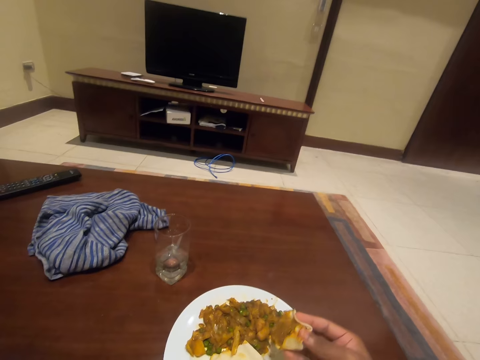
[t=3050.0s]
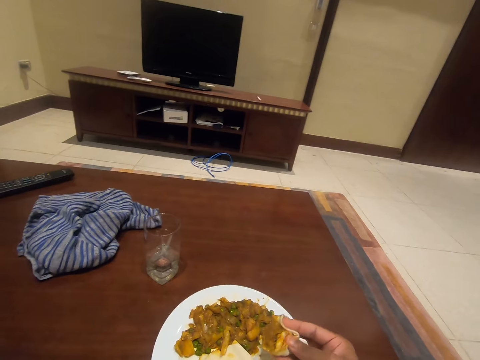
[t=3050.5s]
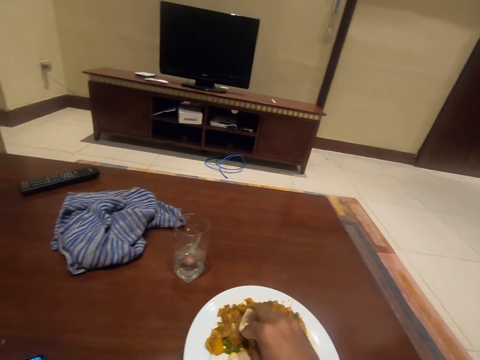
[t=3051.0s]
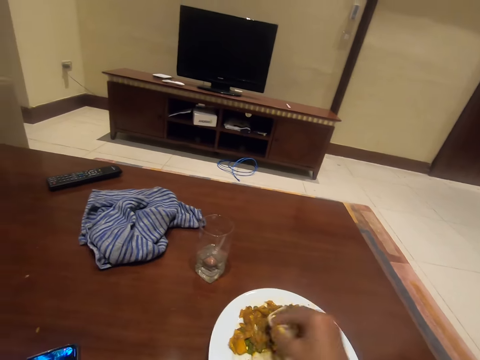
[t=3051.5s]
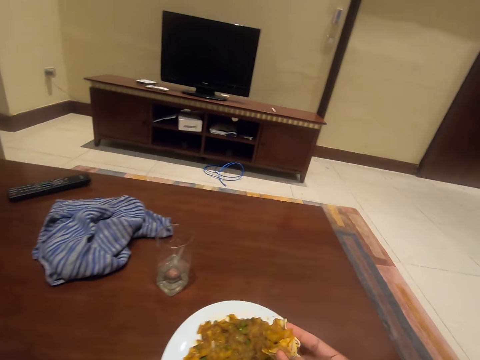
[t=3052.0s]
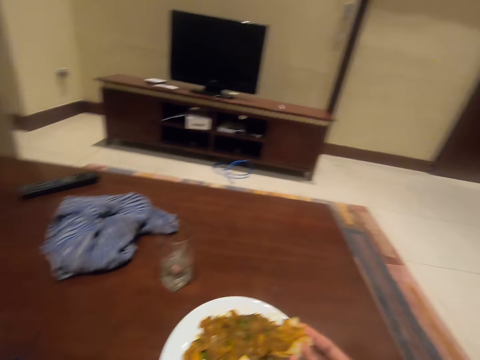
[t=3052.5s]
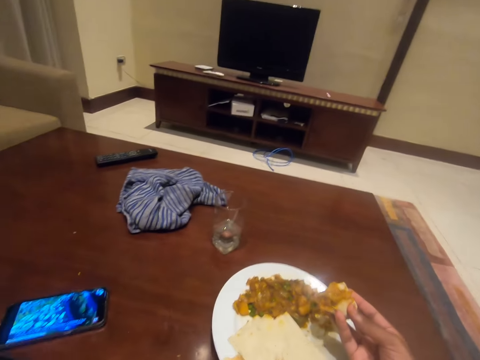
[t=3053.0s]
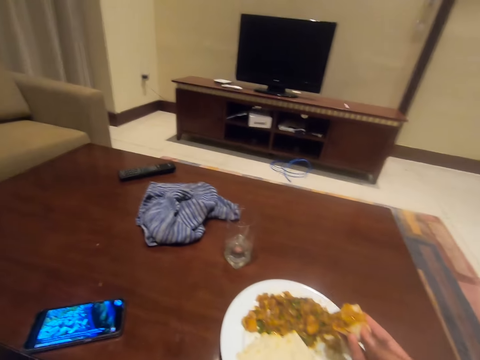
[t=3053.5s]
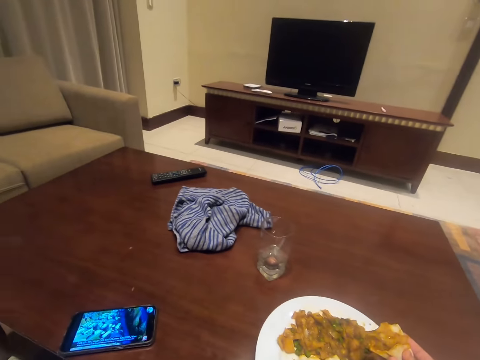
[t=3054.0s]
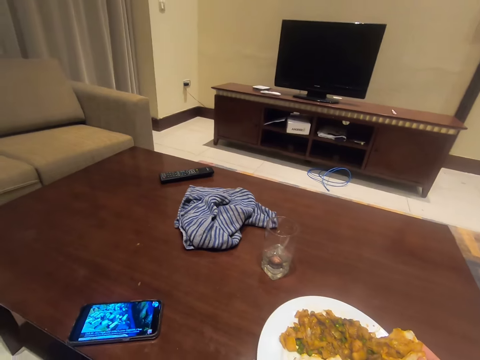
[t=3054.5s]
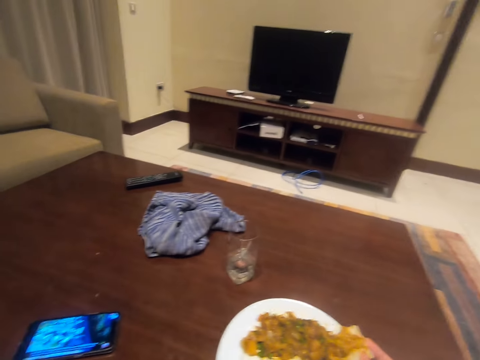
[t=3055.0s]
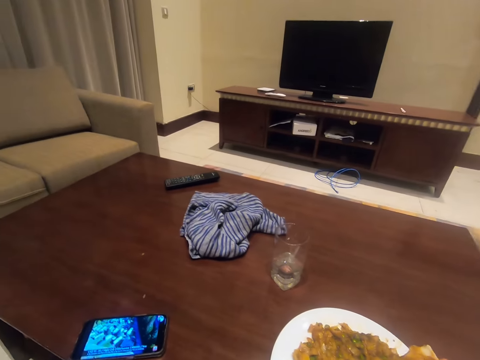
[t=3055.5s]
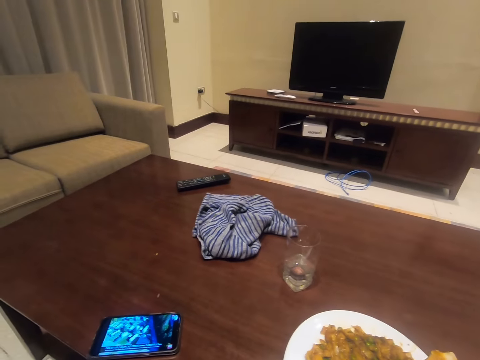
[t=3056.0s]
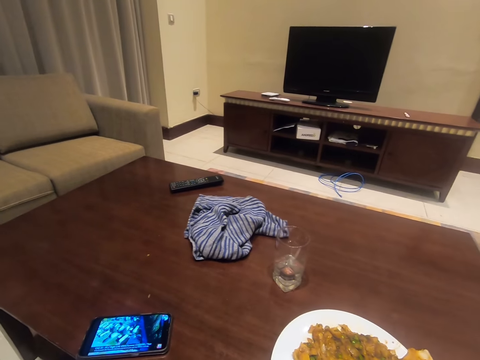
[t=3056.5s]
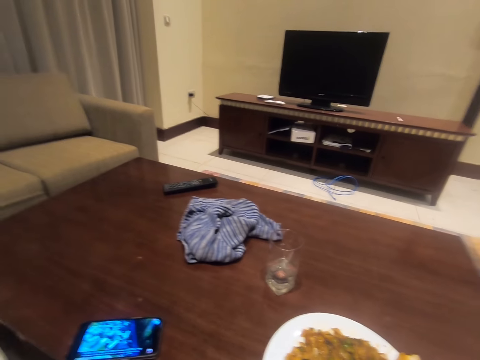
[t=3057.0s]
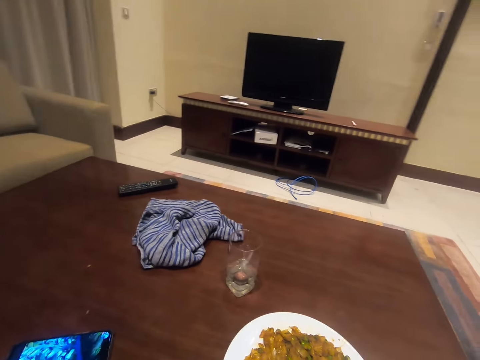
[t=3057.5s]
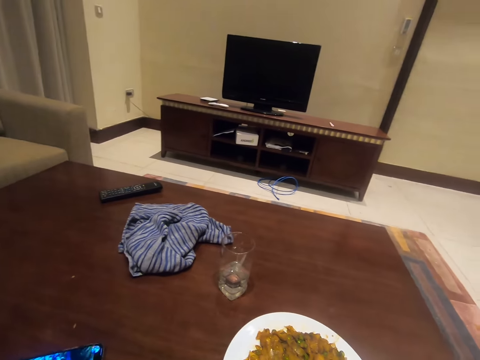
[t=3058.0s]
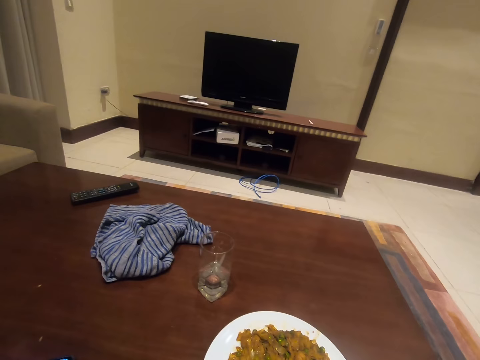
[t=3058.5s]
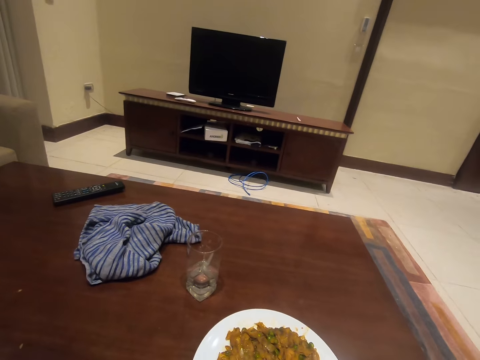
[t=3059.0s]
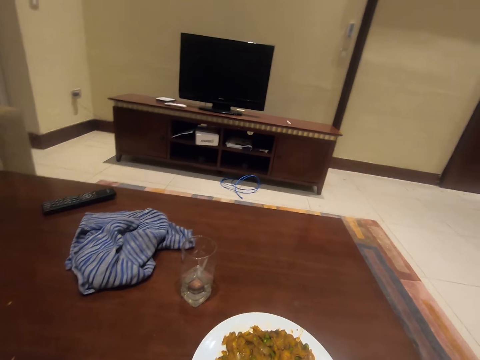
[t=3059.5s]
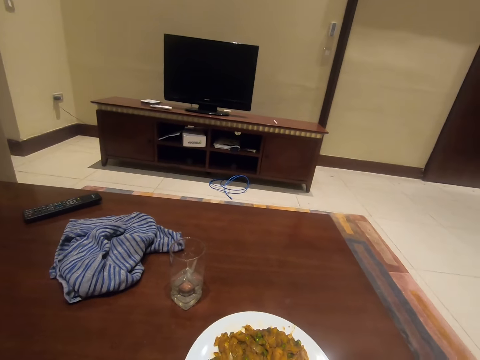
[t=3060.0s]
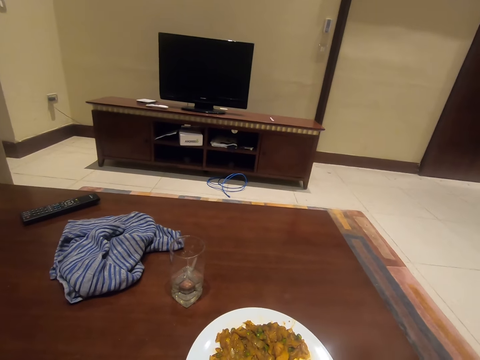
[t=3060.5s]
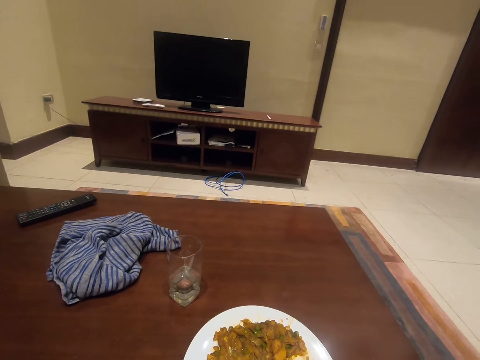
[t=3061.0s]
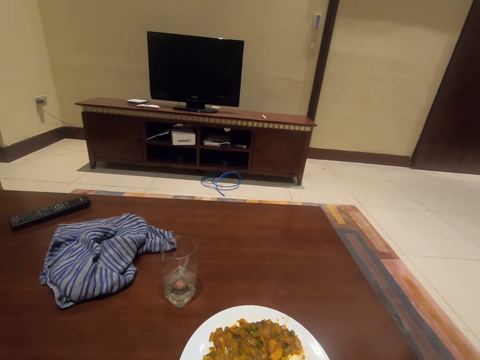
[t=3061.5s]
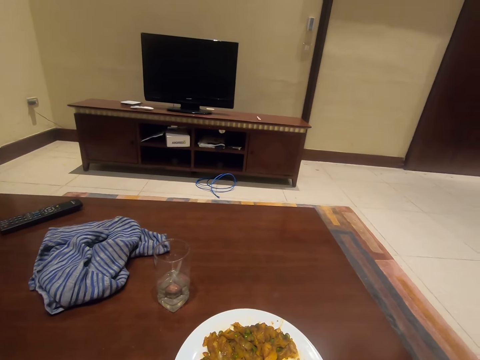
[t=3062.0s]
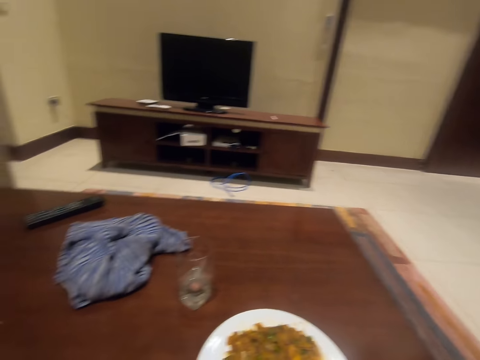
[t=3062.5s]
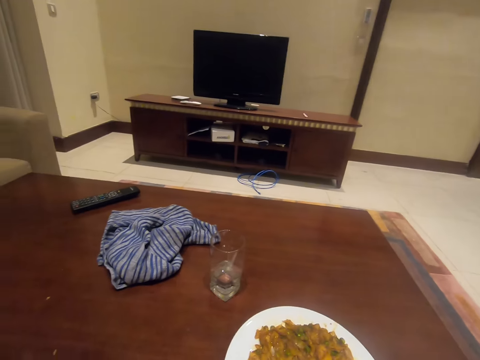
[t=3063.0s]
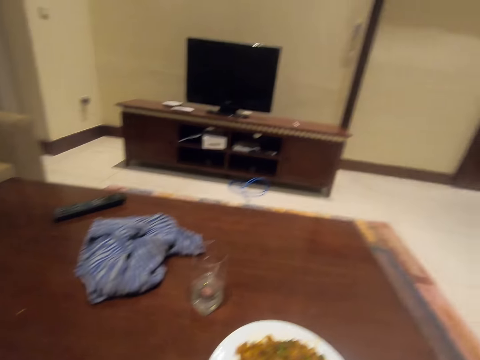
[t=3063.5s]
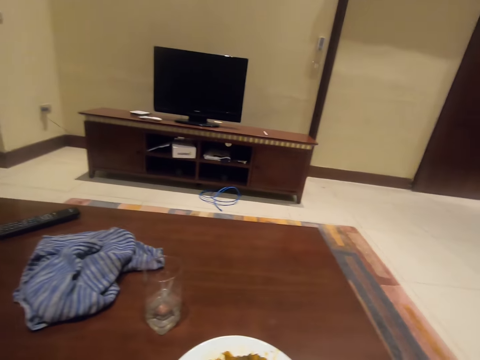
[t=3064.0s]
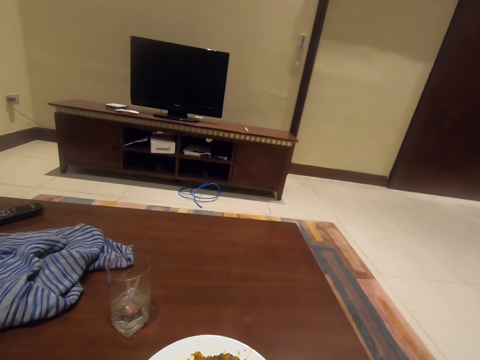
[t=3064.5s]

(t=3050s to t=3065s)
The camera wearer holds the tortilla with stew. They dip the tortilla in the stew. They hold the tortilla with stew. They look at the mobile phone. They look around.

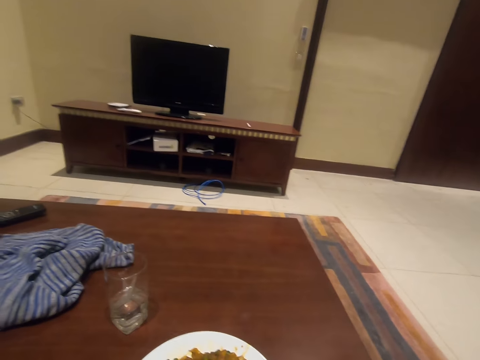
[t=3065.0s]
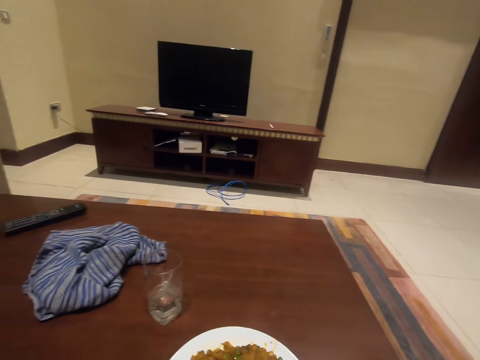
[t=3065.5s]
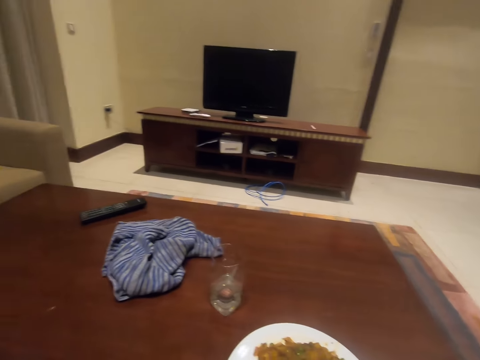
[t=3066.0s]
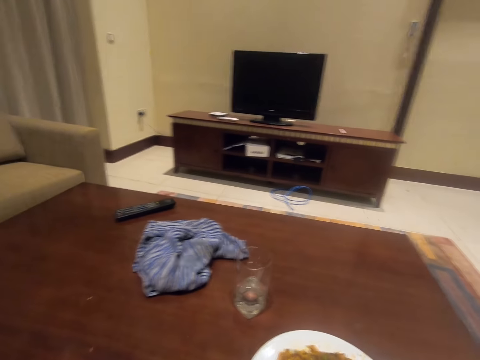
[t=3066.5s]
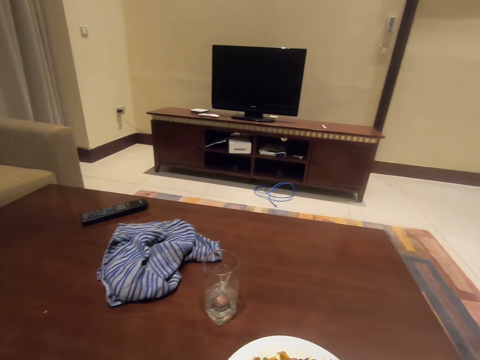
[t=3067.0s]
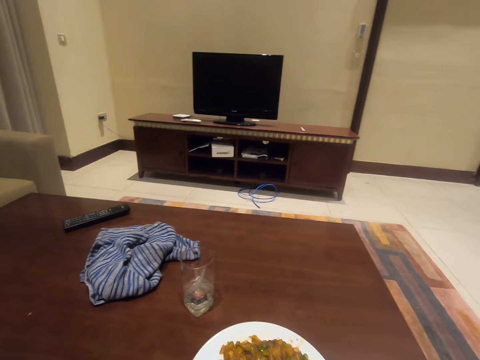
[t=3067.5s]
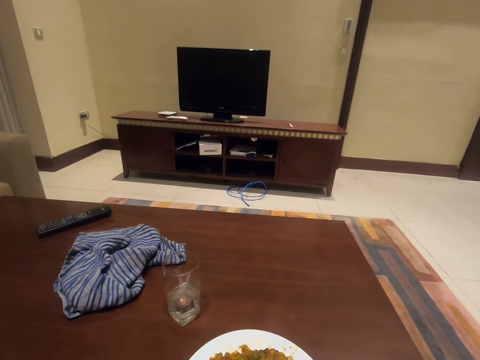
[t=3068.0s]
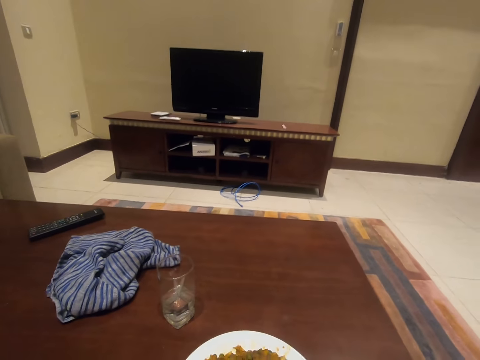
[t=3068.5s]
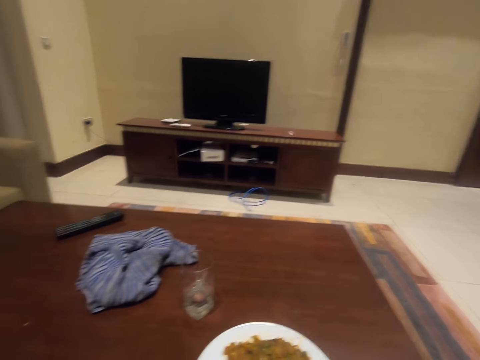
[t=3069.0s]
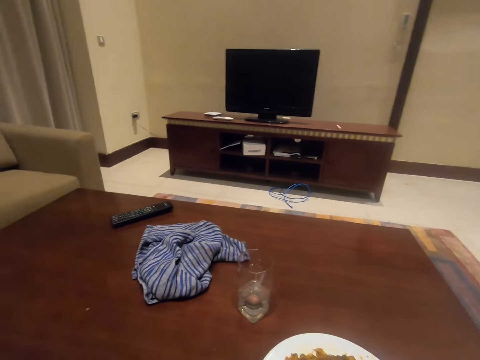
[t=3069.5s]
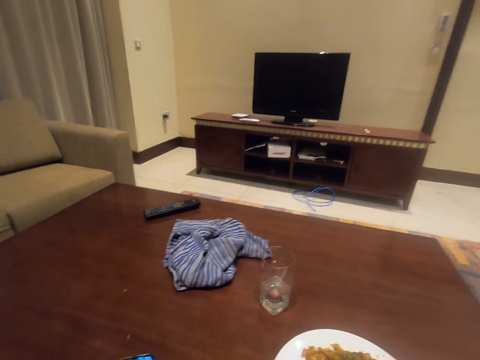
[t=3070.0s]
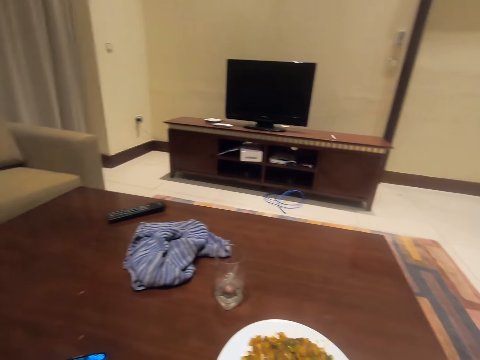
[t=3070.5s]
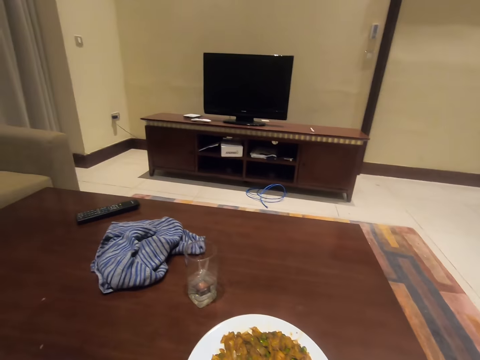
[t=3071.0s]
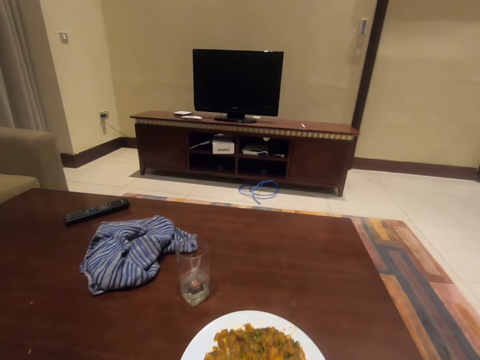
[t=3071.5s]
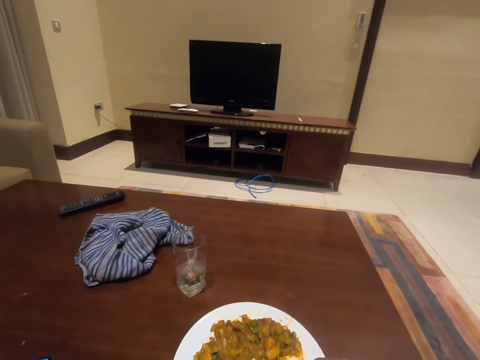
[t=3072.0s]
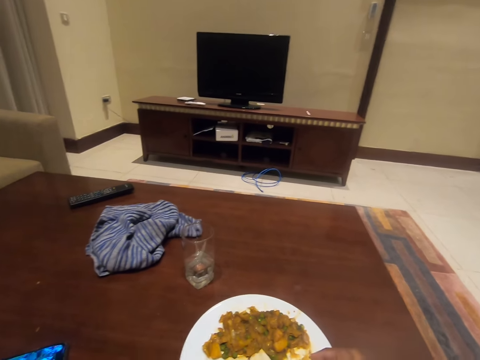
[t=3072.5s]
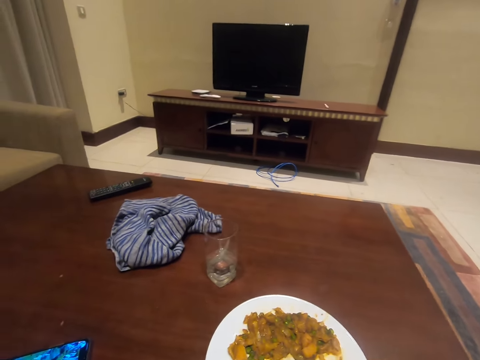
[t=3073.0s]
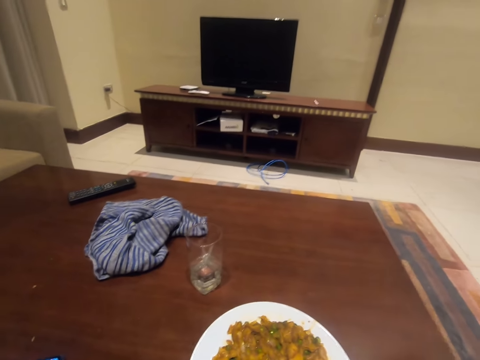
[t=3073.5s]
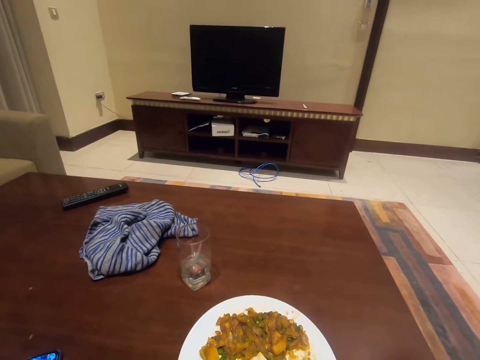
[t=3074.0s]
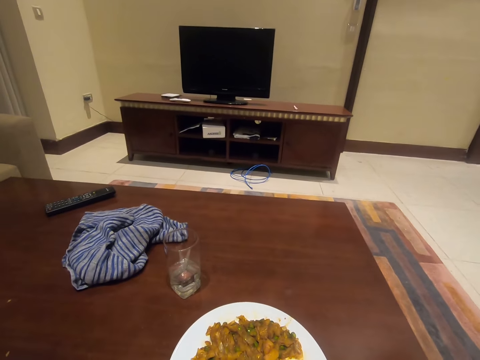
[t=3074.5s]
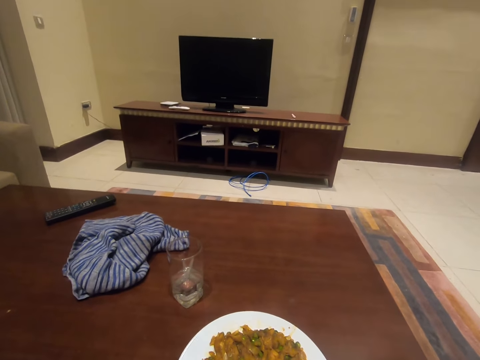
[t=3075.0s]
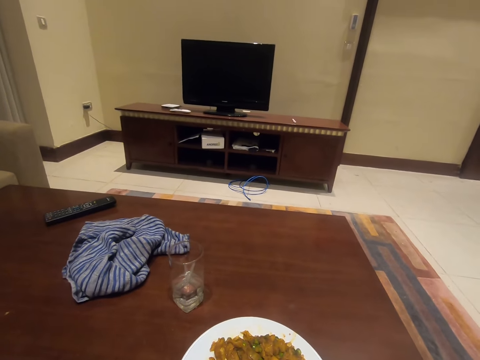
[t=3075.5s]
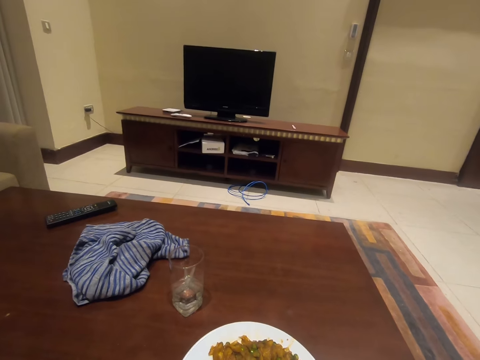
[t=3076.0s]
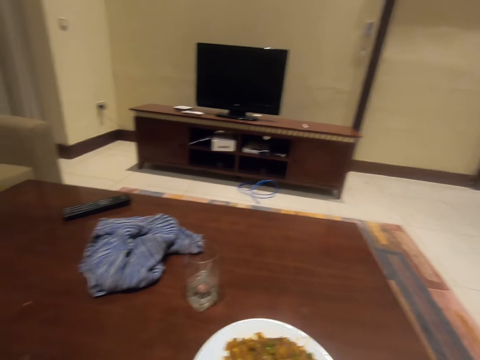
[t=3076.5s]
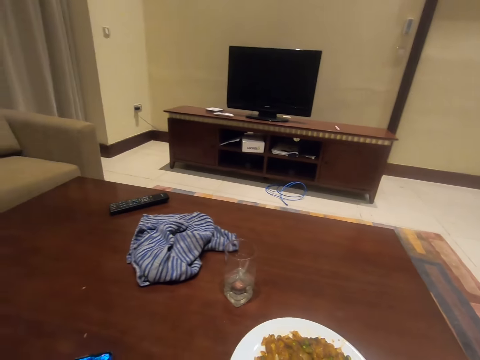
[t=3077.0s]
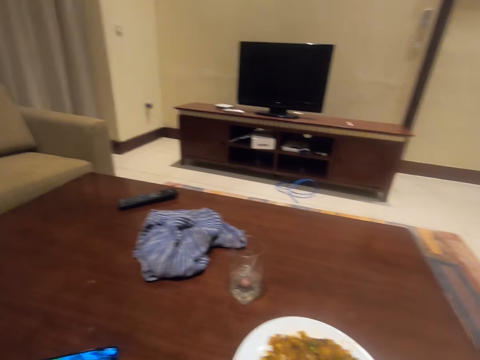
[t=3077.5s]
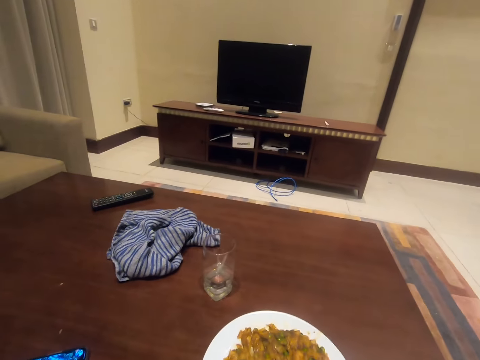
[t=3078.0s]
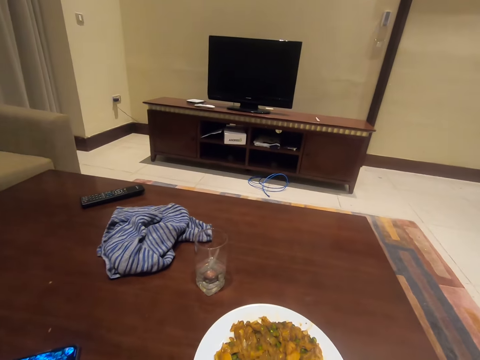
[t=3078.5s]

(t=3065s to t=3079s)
The camera wearer looks at the food.
